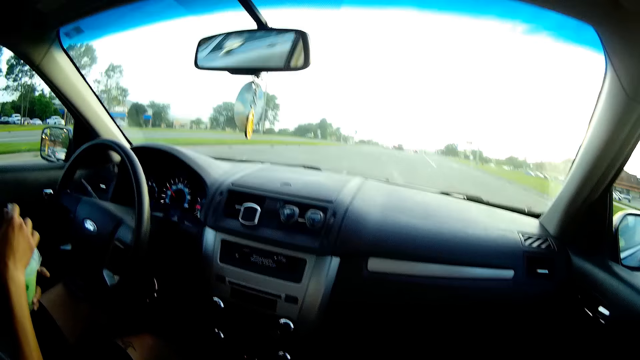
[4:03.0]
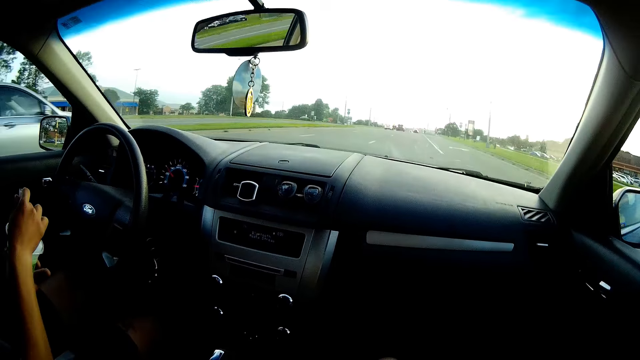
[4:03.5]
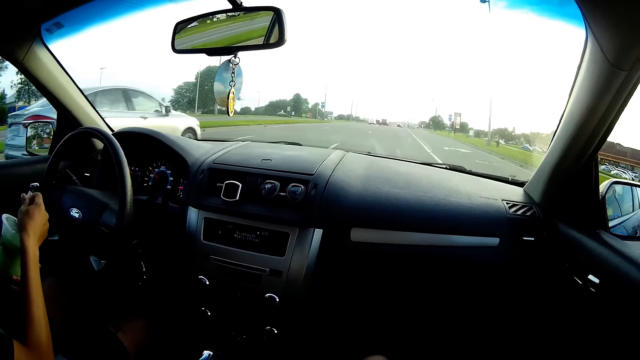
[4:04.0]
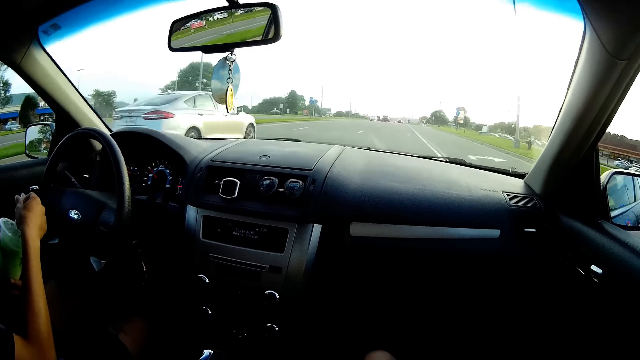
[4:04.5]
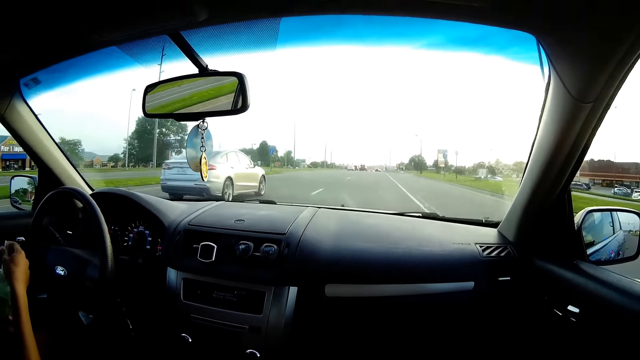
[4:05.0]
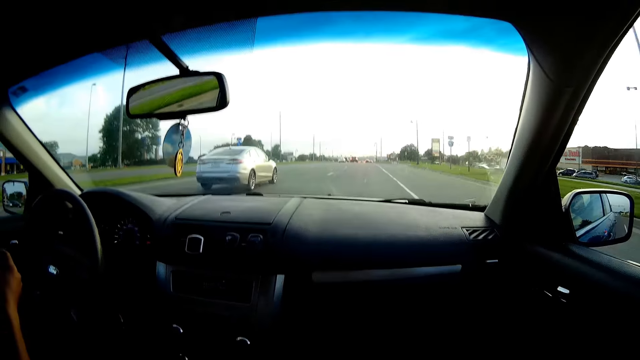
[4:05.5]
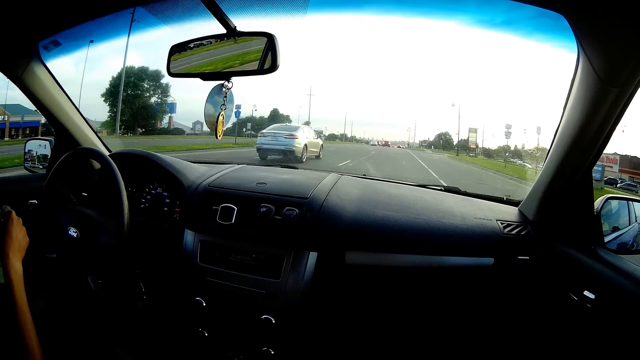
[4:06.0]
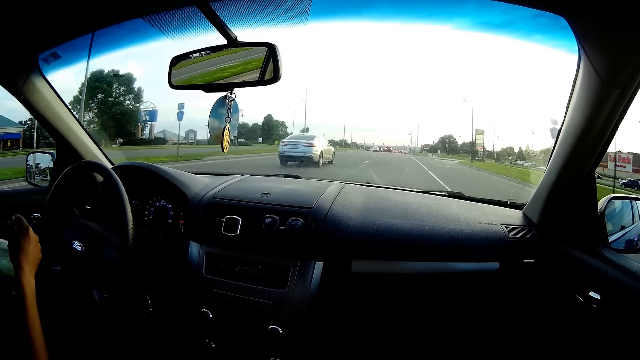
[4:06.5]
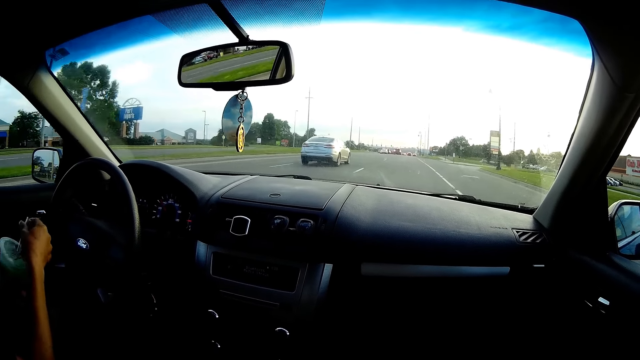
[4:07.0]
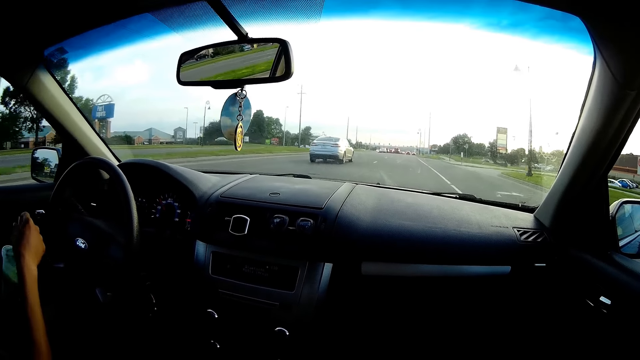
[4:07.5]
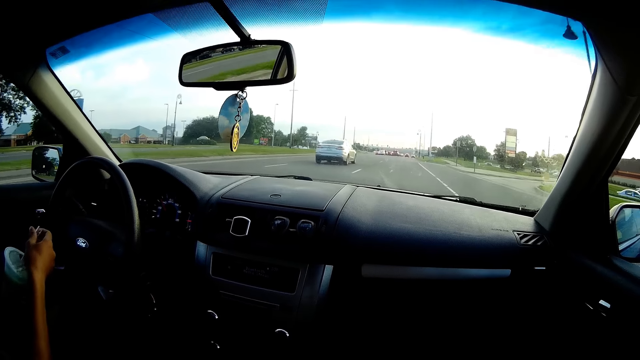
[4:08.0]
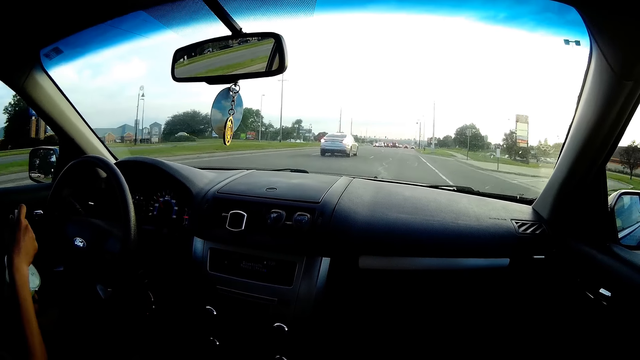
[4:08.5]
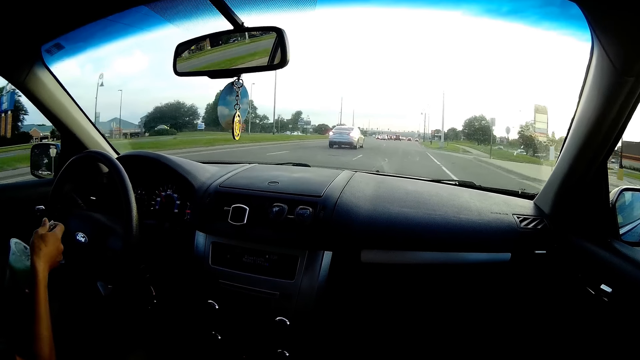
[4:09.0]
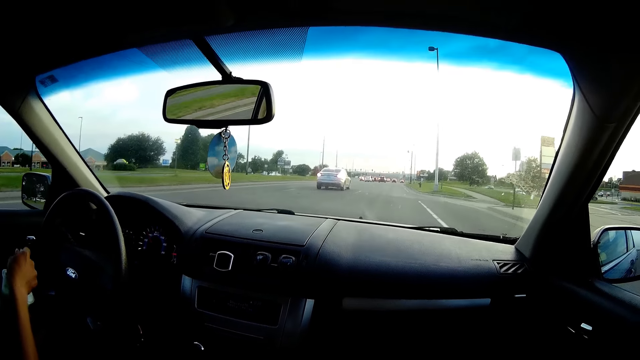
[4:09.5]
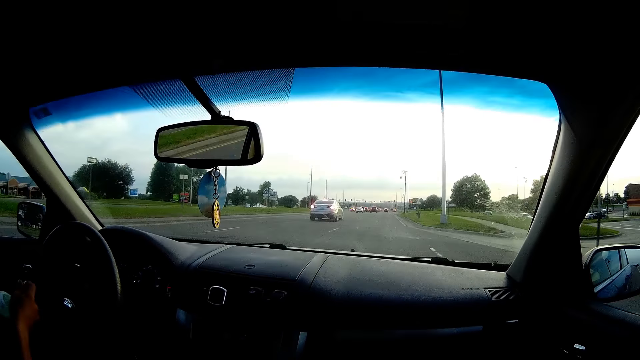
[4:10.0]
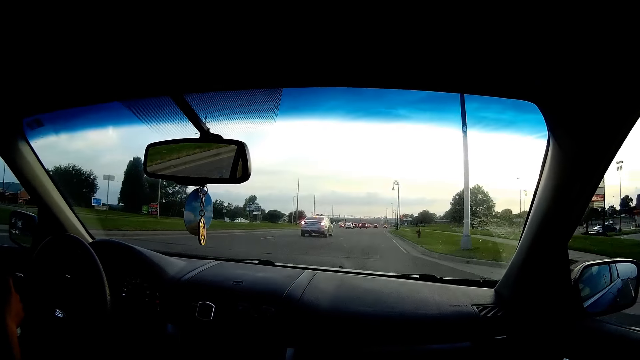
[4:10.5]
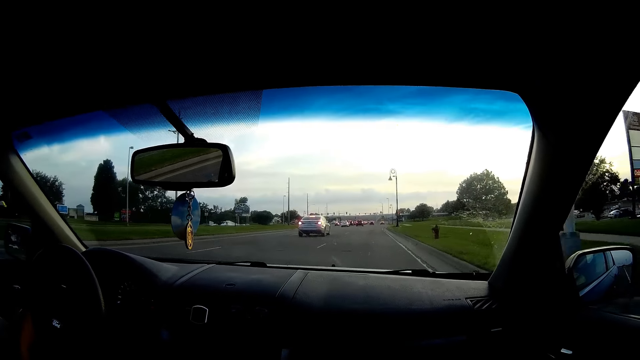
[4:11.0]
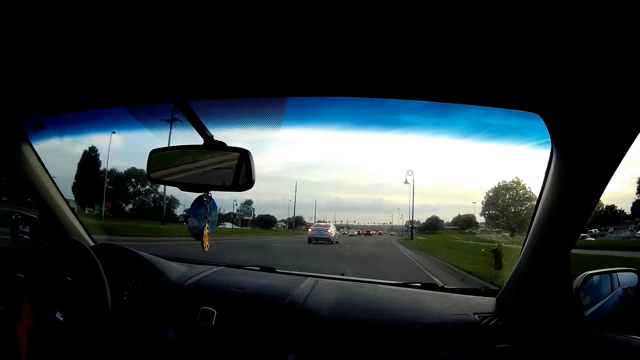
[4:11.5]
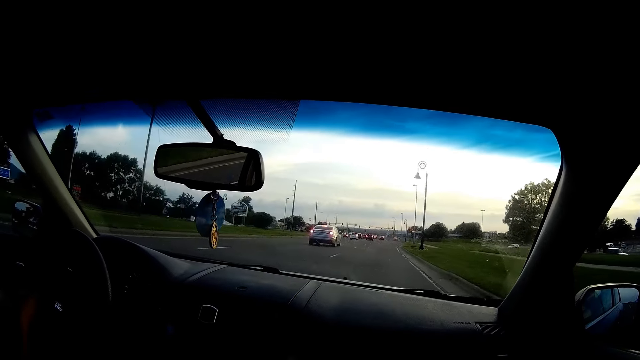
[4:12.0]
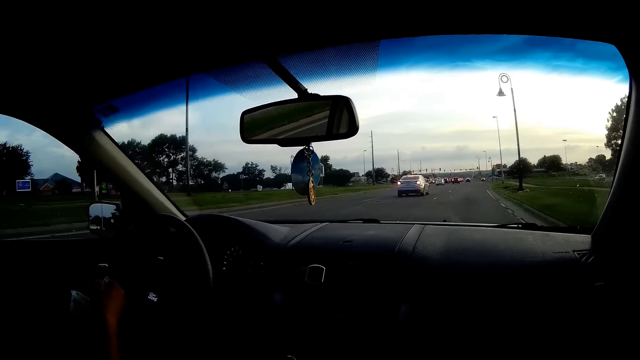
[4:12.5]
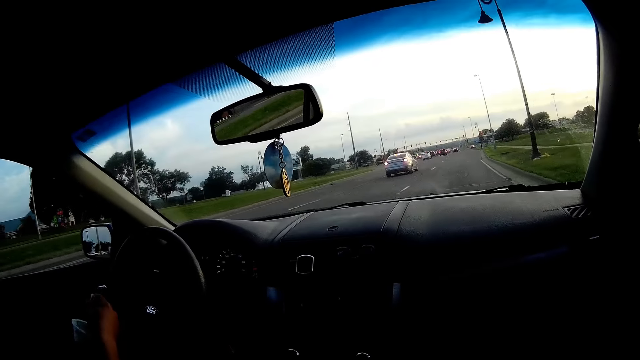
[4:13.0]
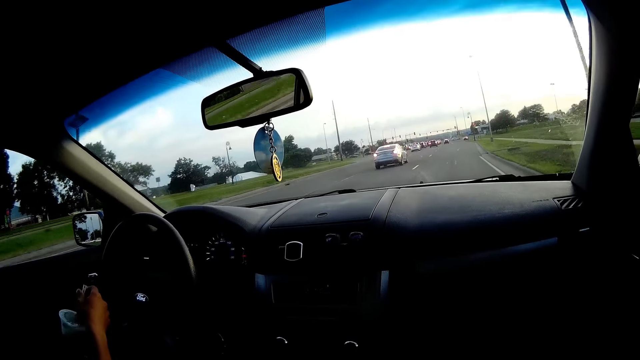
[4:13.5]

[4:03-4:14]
A man holds the straw in the green cup of juice with his right hand. The camera wearer converses with the man. The man stirs the juice in the green cup of juice with the straw in his right hand. The man converses with the camera wearer. The camera wearer converses with the man.

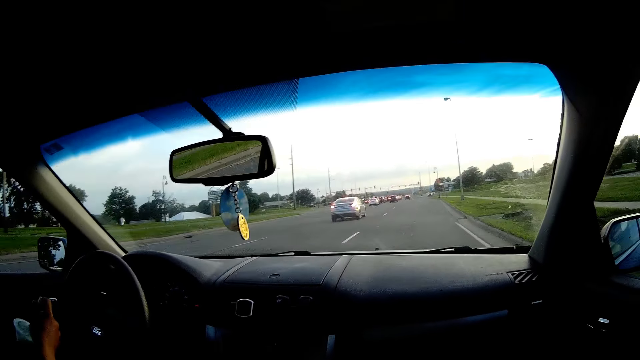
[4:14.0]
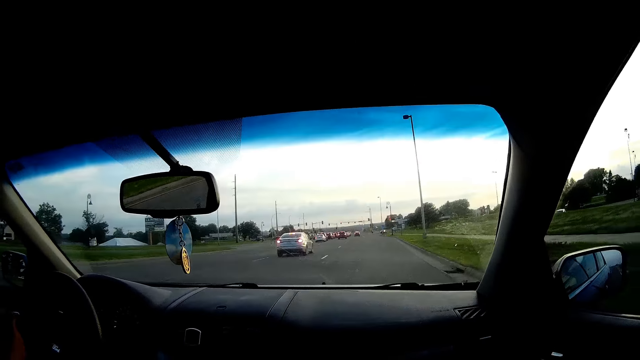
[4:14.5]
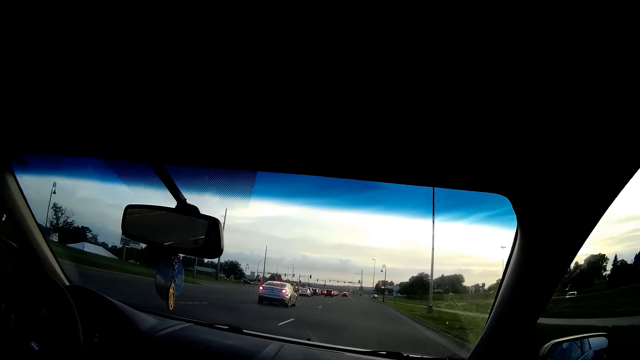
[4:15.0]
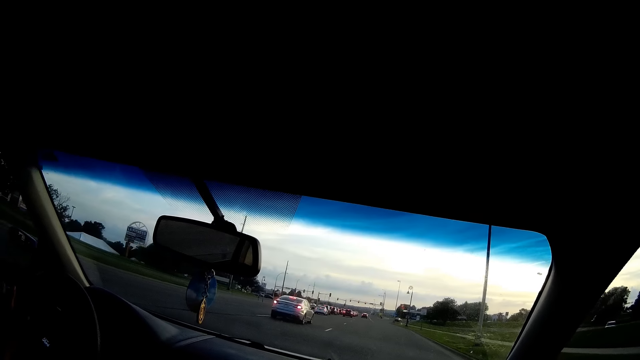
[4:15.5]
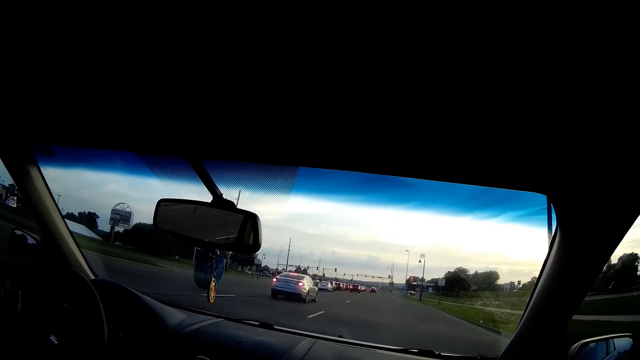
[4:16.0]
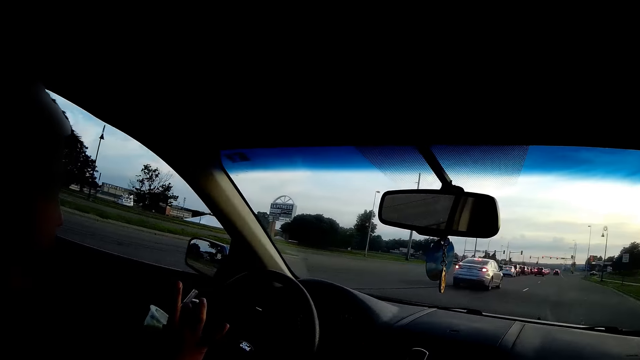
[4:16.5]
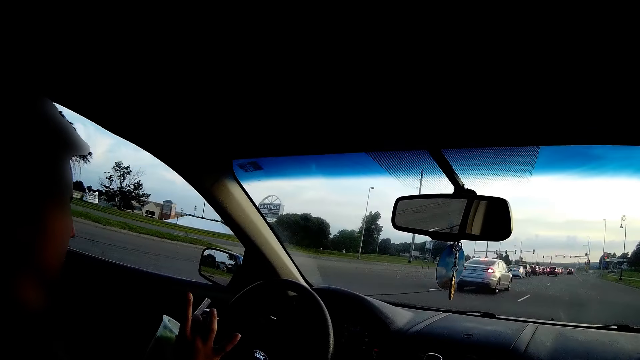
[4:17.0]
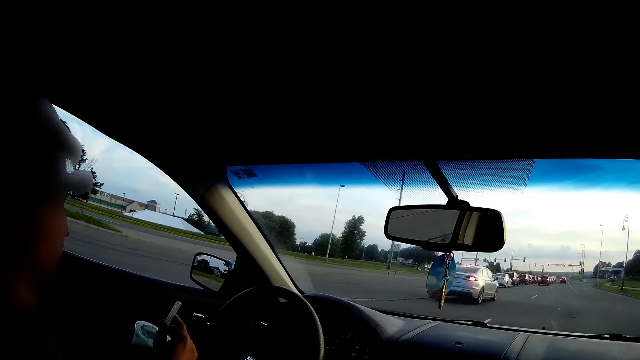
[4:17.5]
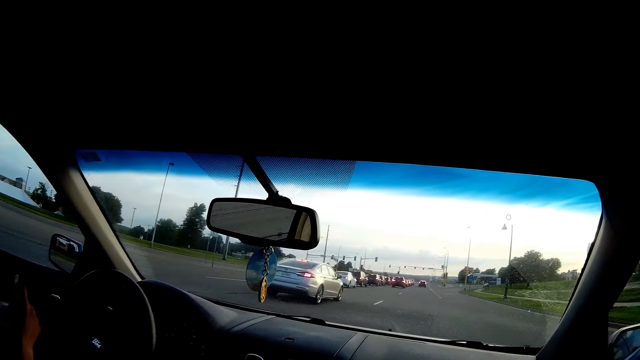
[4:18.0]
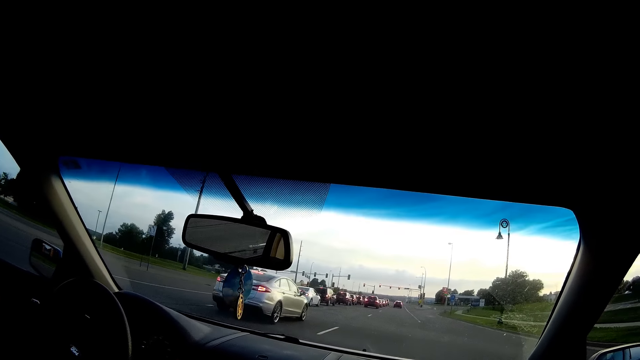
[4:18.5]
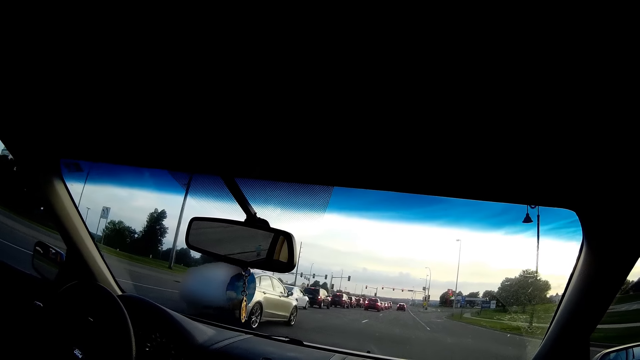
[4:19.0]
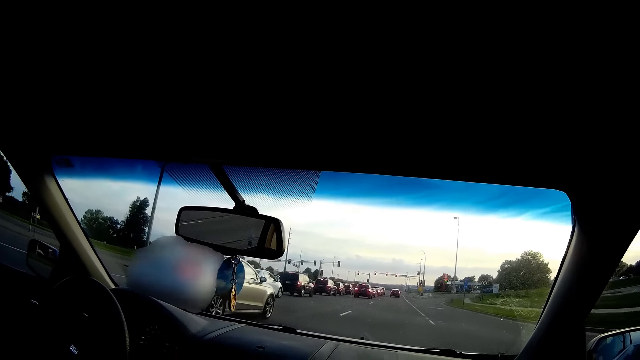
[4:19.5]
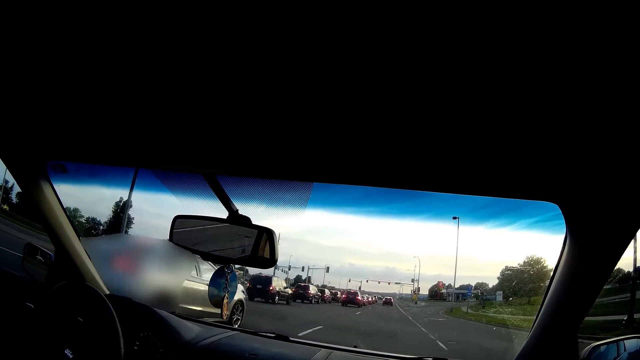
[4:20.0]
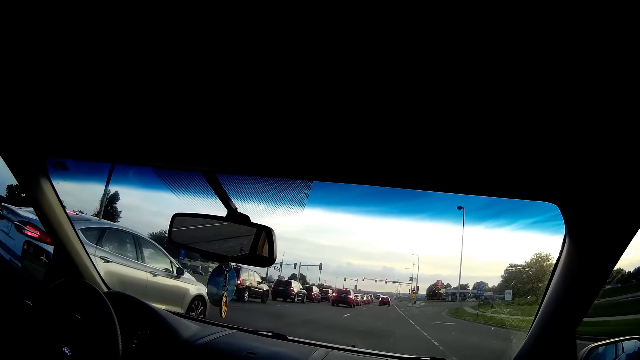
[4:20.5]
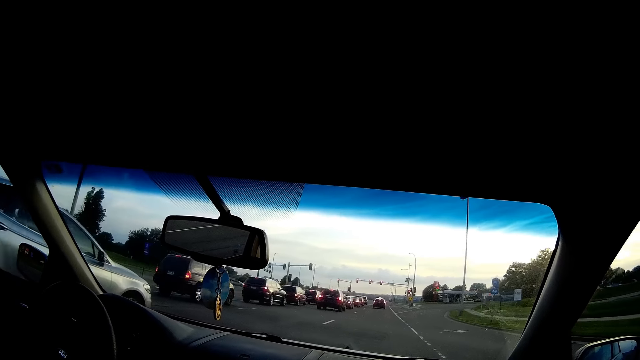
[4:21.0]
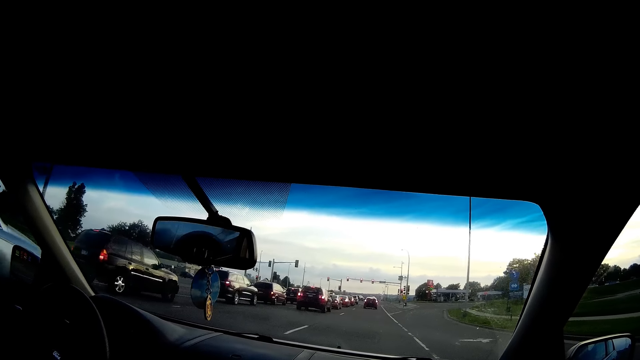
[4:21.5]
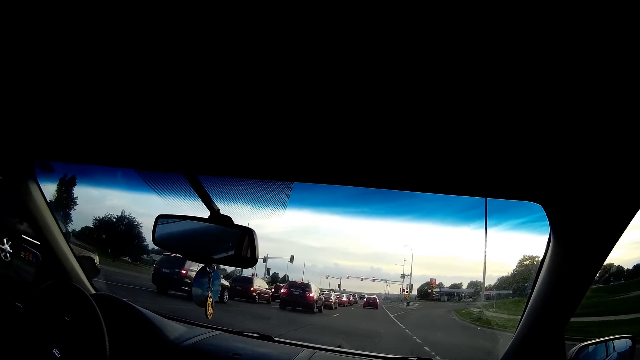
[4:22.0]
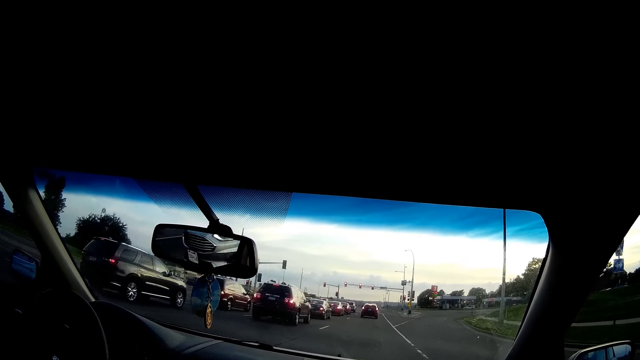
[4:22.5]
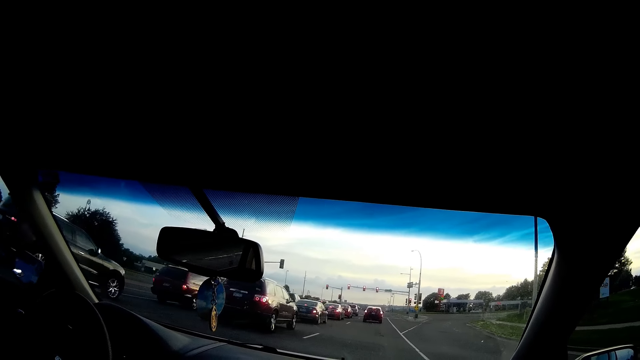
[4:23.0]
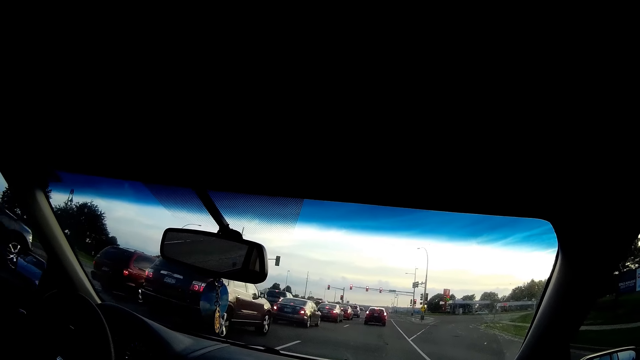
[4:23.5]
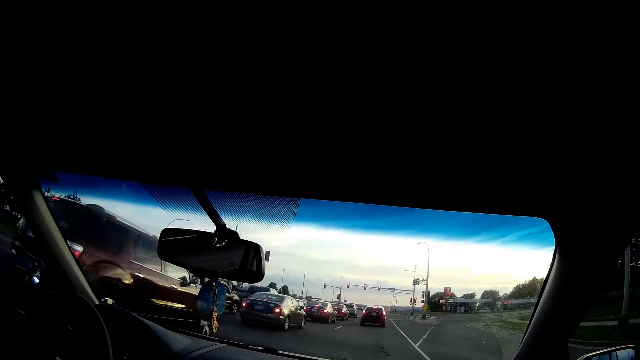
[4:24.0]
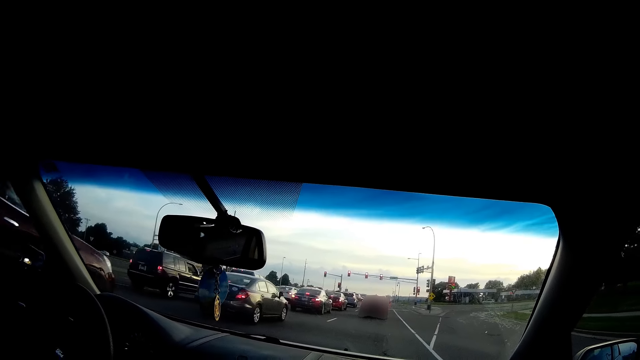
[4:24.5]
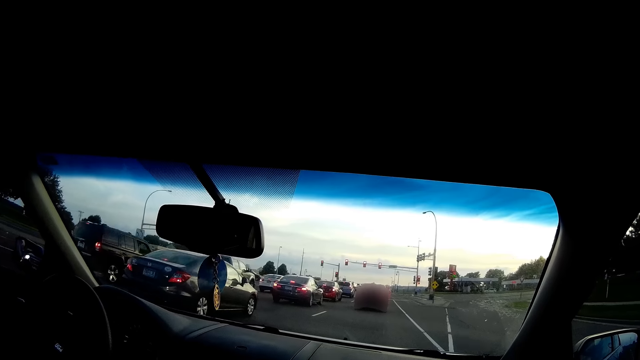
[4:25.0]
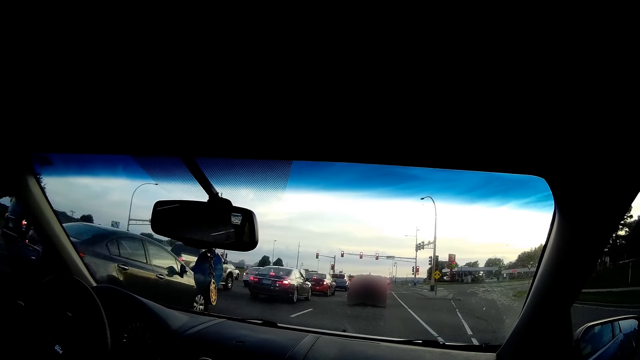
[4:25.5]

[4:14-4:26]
A person converses with the camera wearer. The camera wearer converses with the person.
